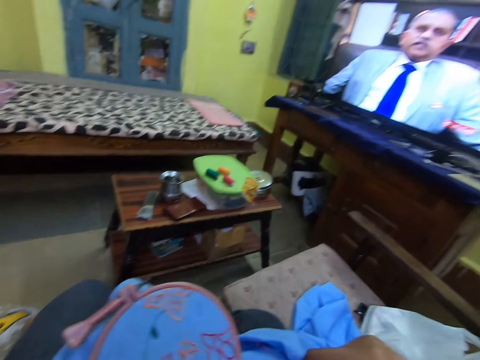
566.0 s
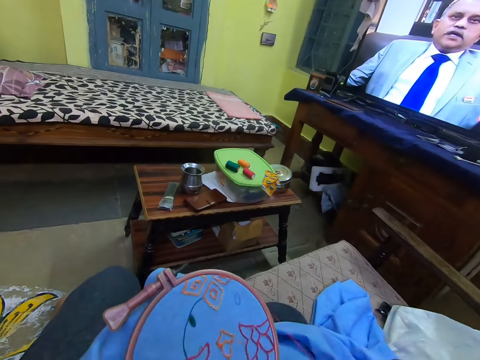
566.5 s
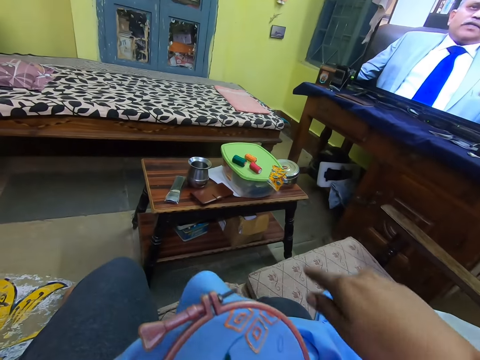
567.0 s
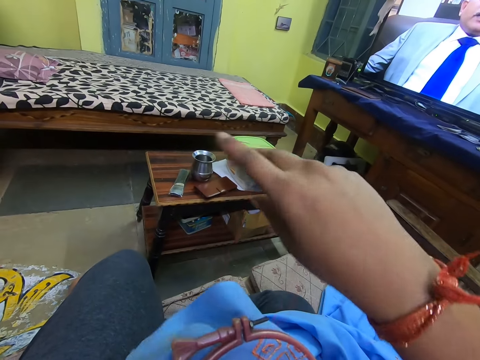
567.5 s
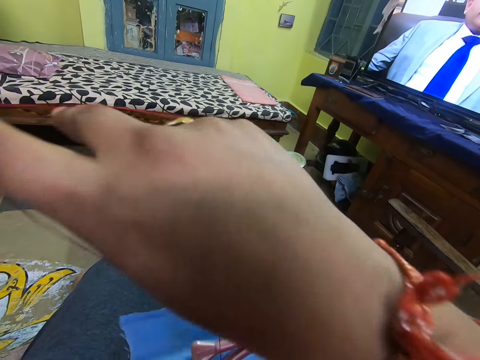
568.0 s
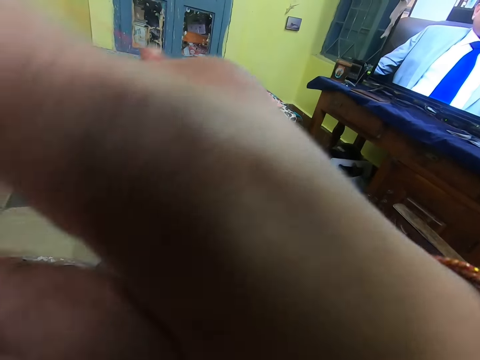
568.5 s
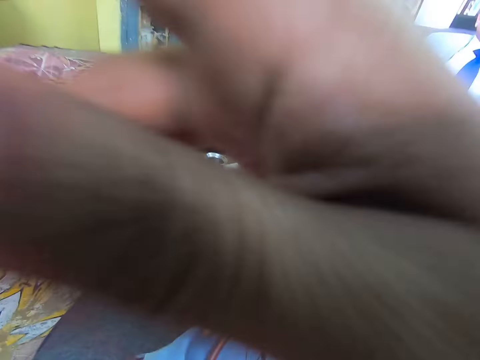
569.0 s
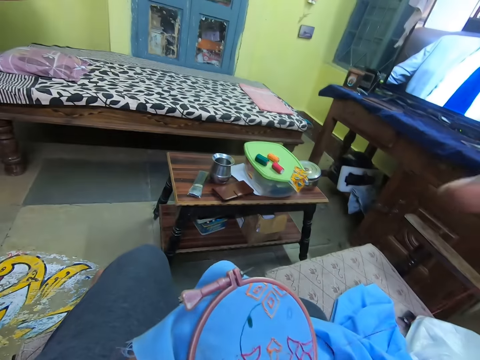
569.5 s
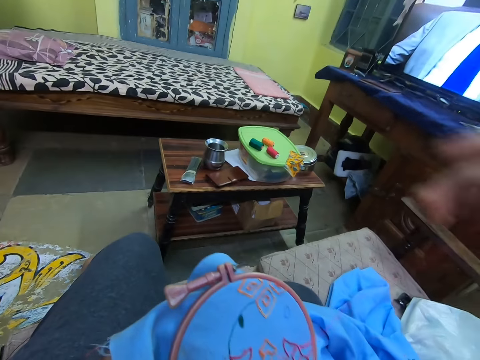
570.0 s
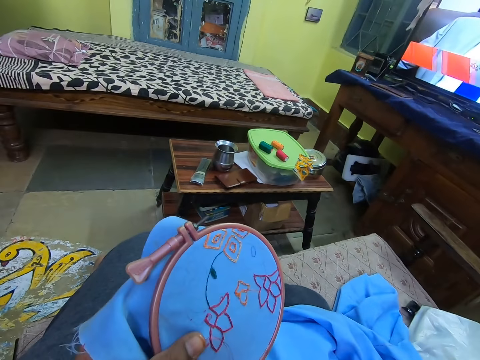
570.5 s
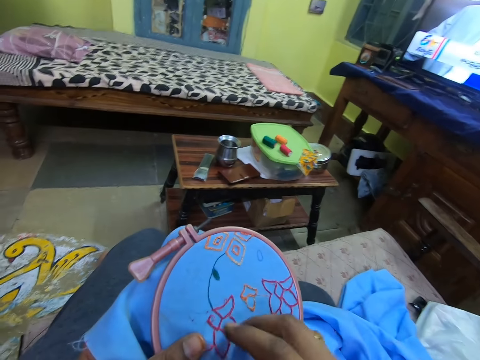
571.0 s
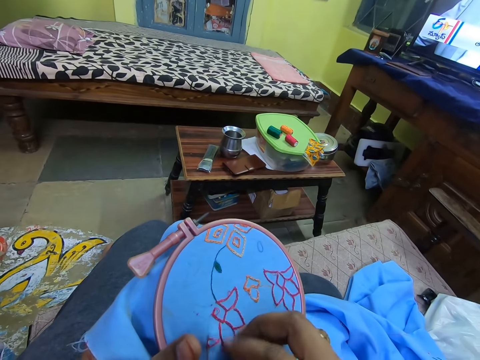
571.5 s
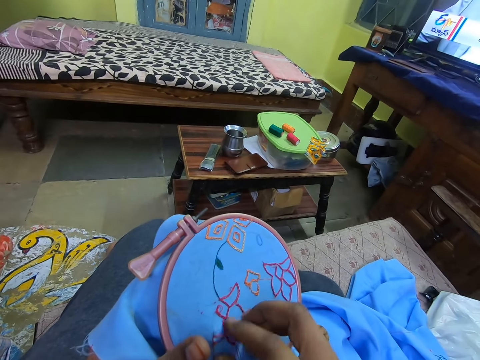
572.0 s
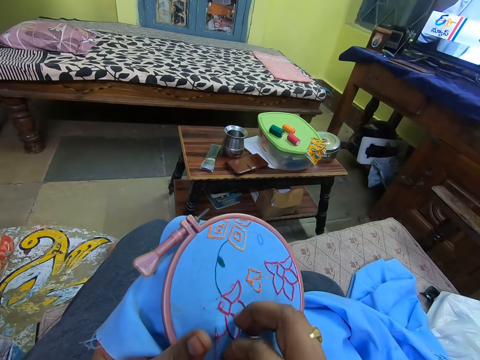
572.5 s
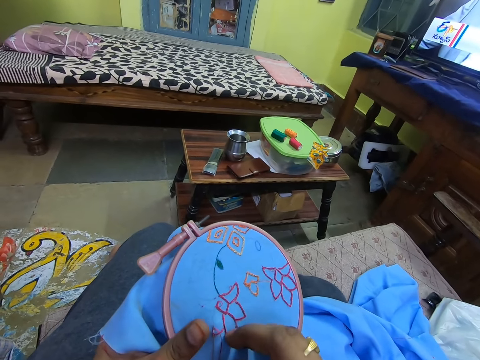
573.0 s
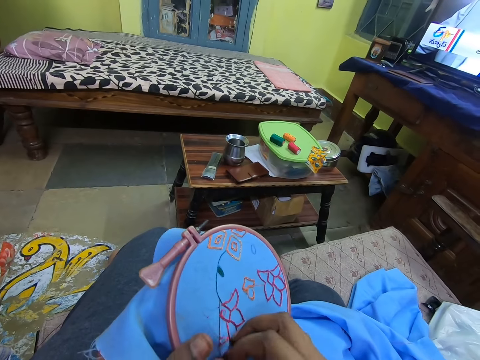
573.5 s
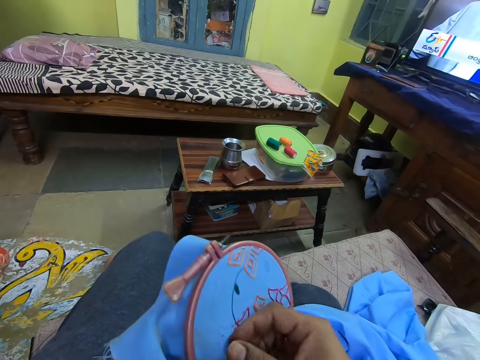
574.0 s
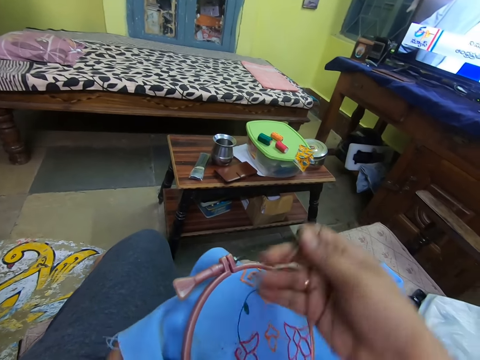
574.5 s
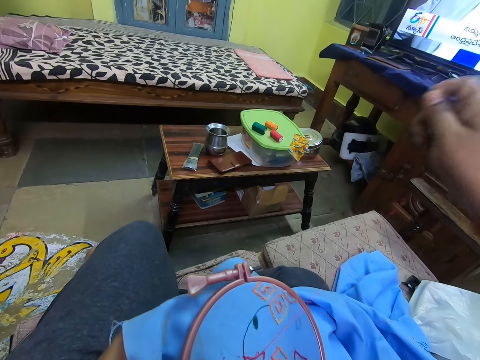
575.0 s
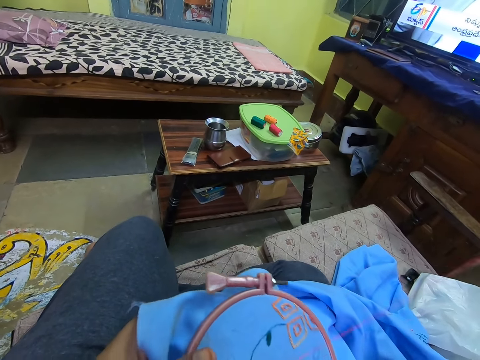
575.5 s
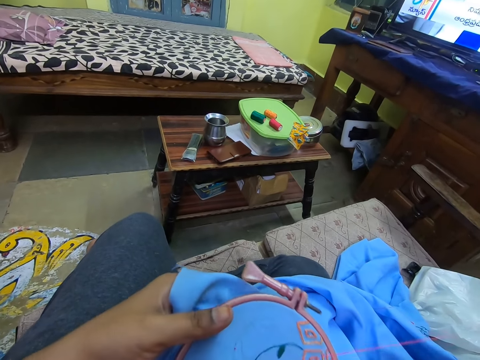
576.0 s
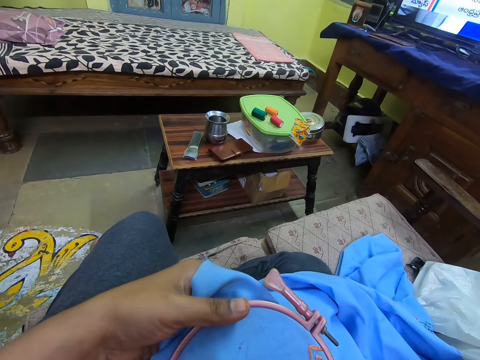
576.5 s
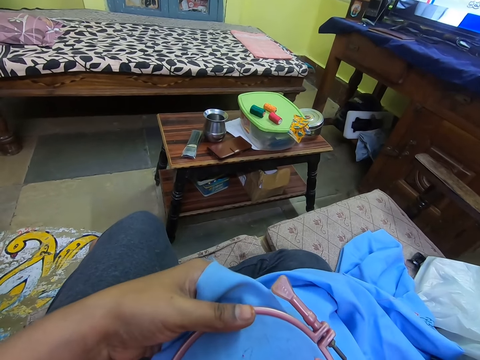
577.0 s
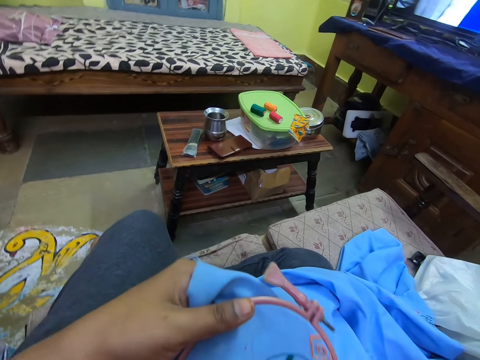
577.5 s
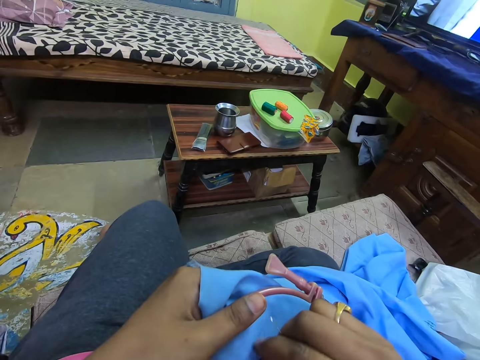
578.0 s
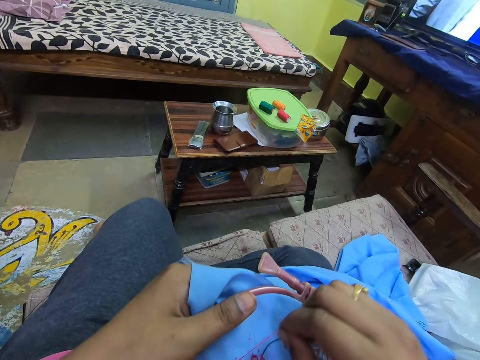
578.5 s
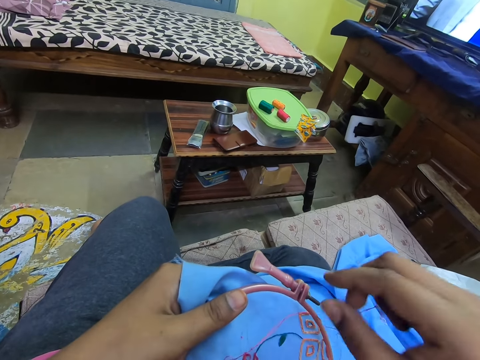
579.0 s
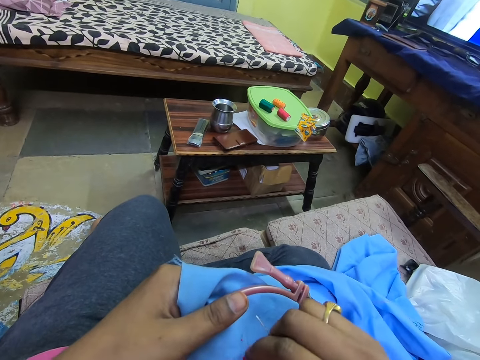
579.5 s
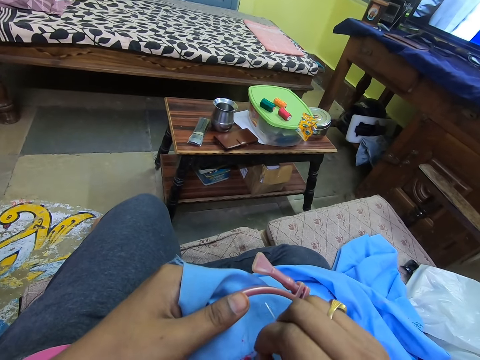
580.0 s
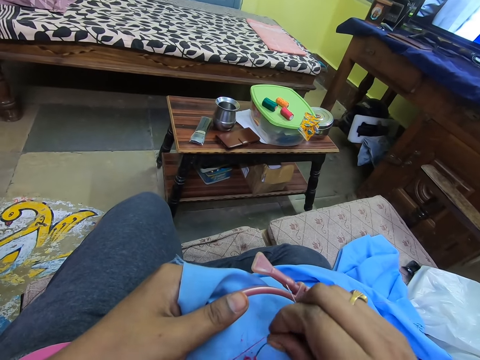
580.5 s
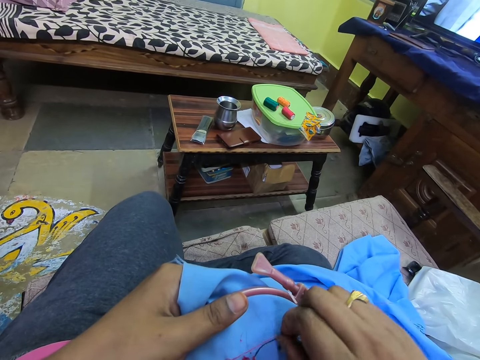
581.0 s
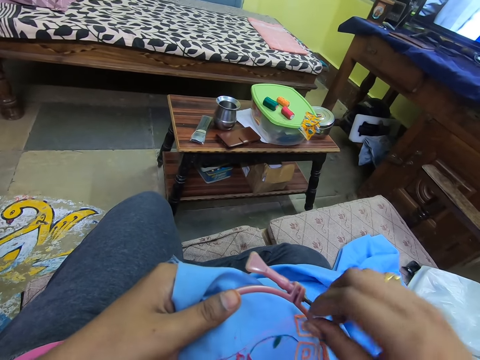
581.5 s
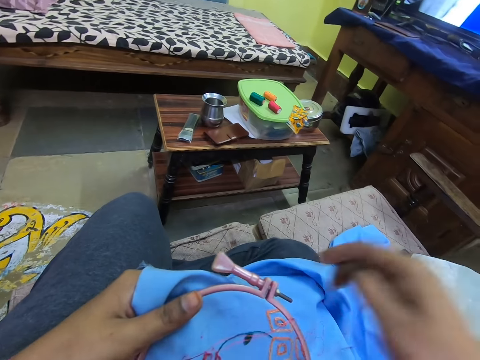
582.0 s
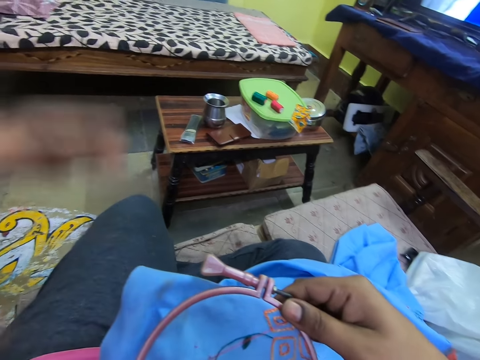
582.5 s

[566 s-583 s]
The camera wearer pulls the thread. They do embroidery on the fabric.
